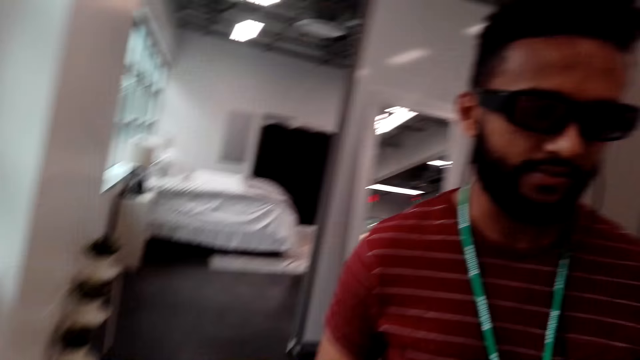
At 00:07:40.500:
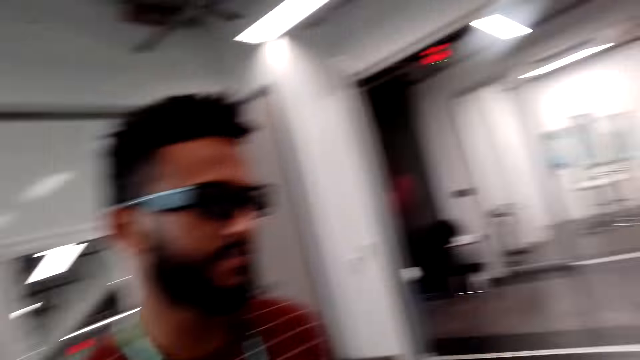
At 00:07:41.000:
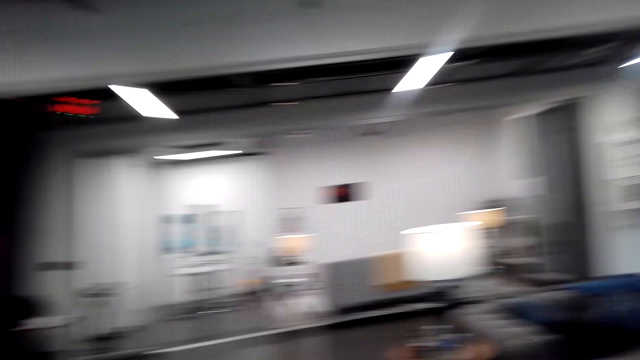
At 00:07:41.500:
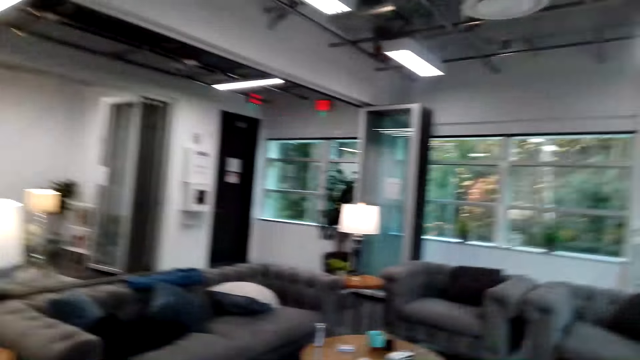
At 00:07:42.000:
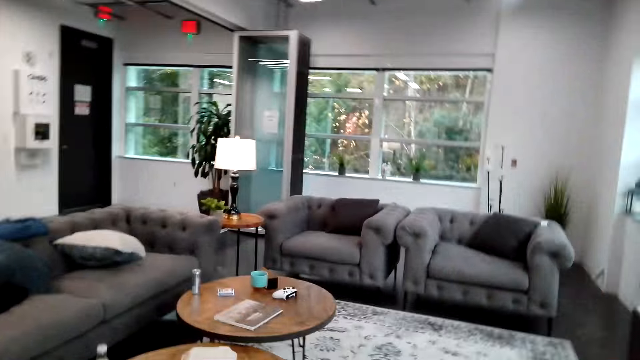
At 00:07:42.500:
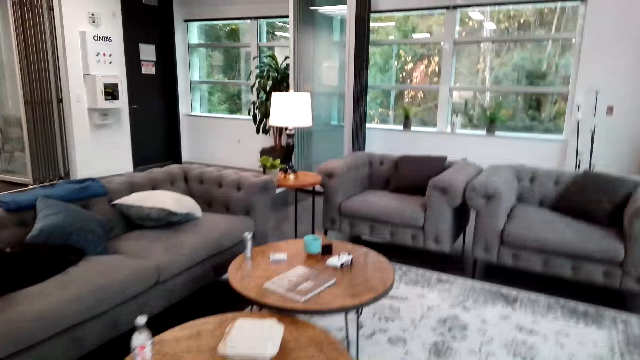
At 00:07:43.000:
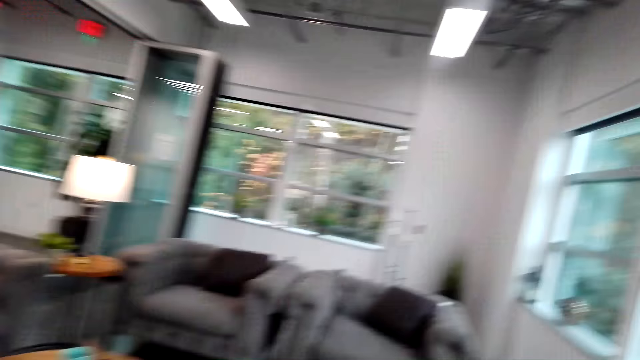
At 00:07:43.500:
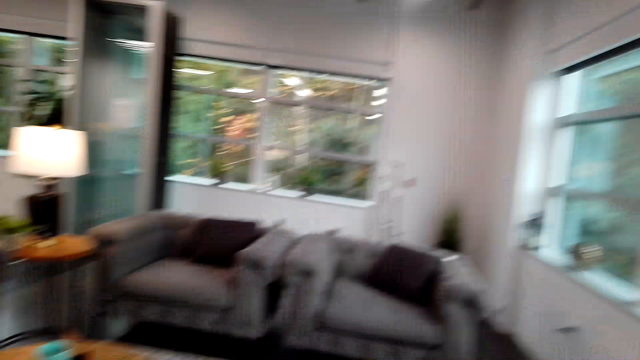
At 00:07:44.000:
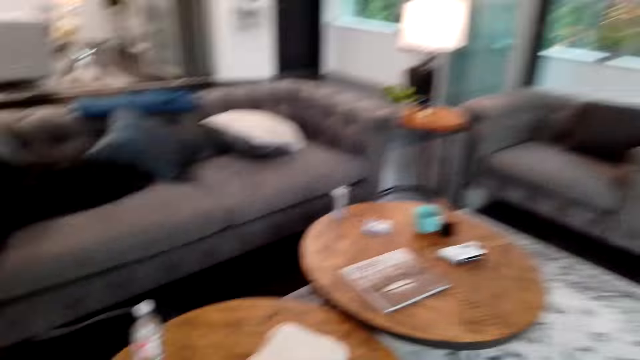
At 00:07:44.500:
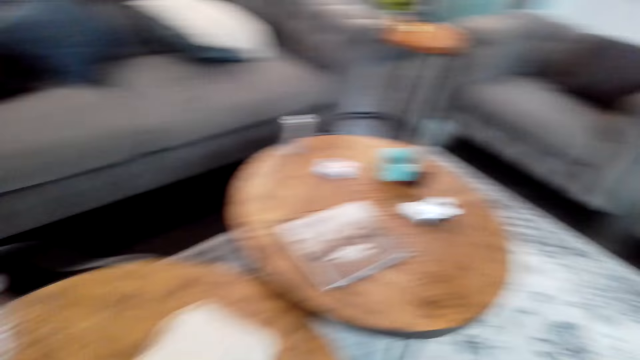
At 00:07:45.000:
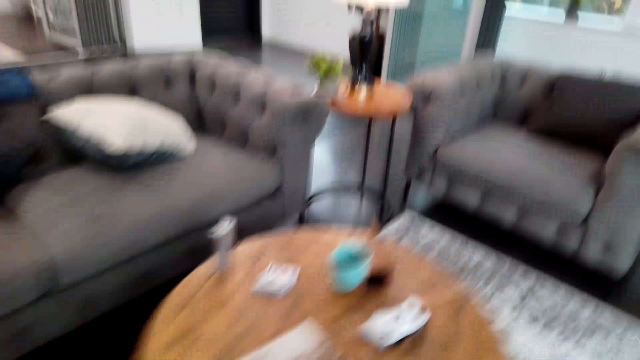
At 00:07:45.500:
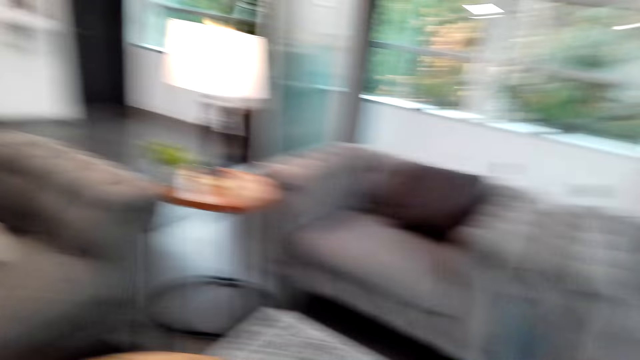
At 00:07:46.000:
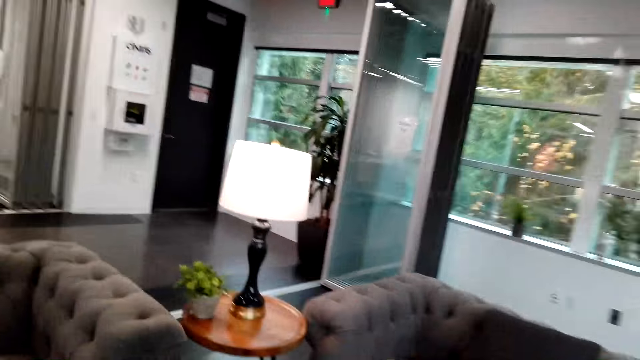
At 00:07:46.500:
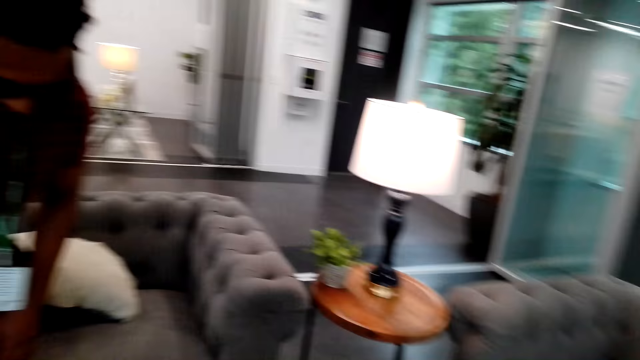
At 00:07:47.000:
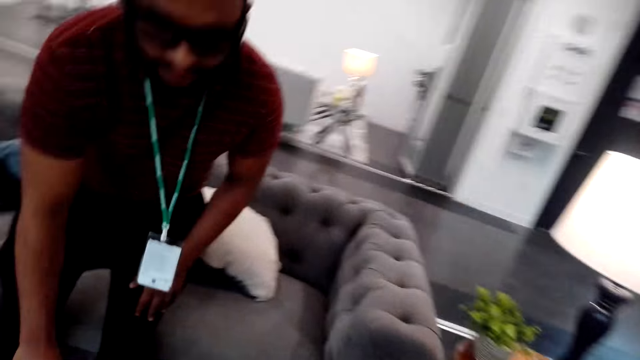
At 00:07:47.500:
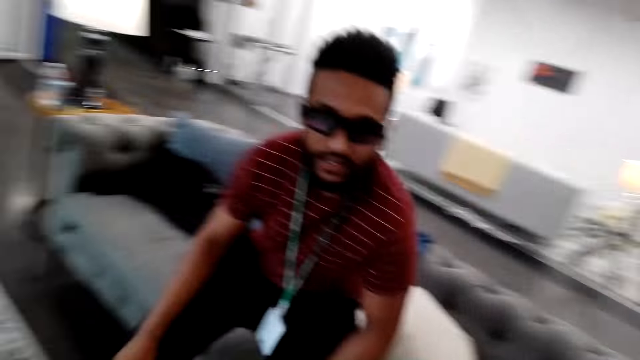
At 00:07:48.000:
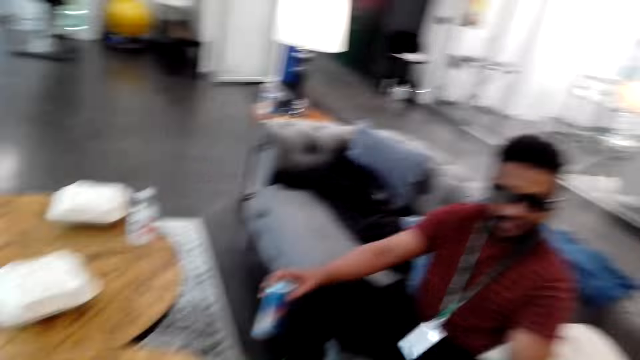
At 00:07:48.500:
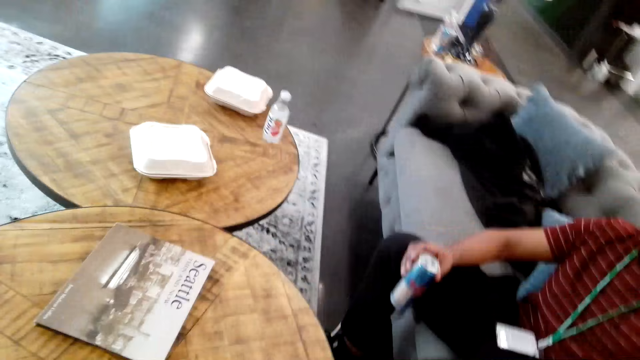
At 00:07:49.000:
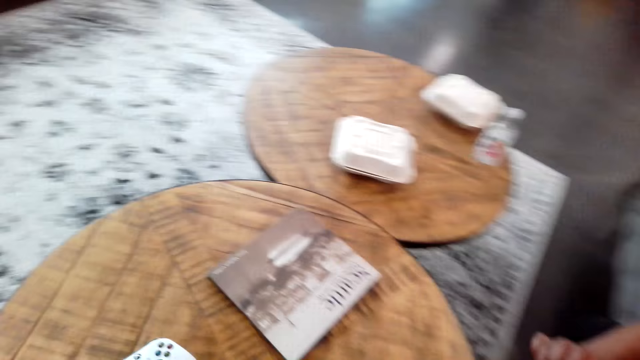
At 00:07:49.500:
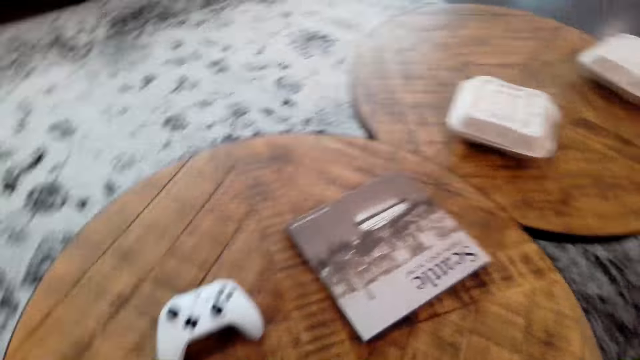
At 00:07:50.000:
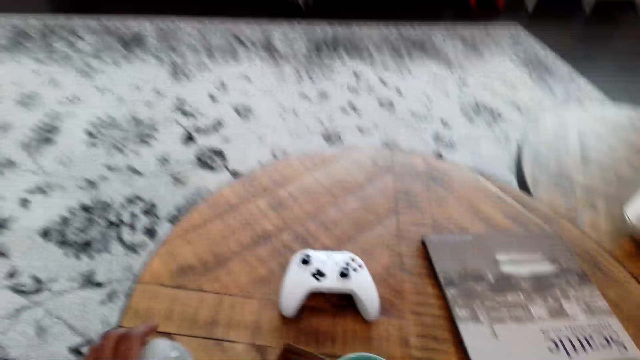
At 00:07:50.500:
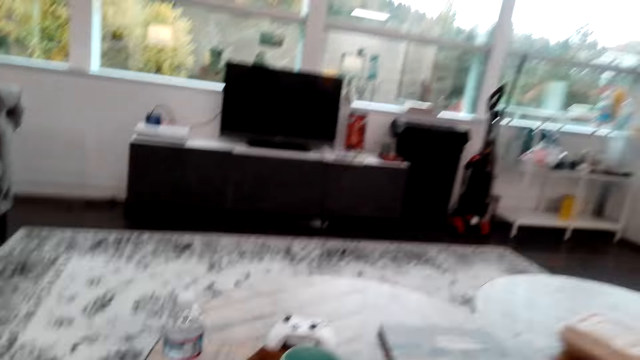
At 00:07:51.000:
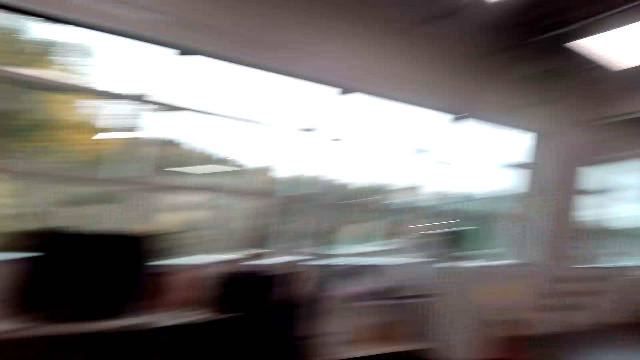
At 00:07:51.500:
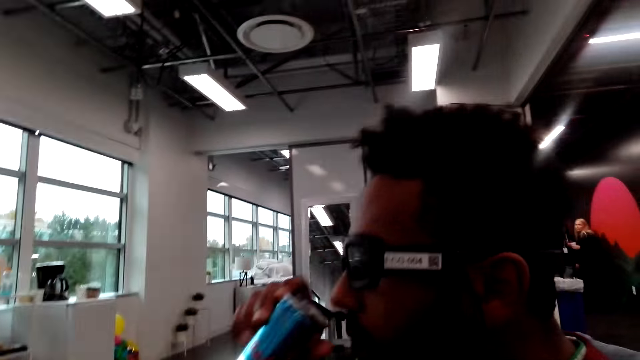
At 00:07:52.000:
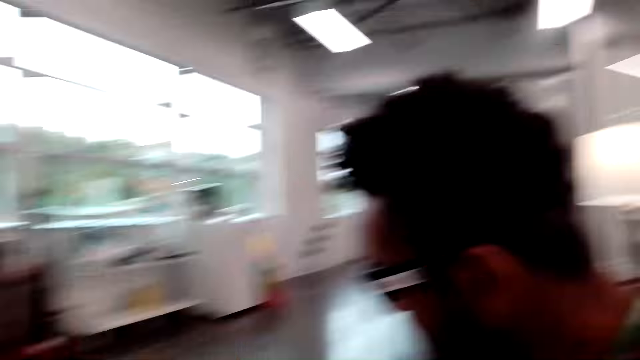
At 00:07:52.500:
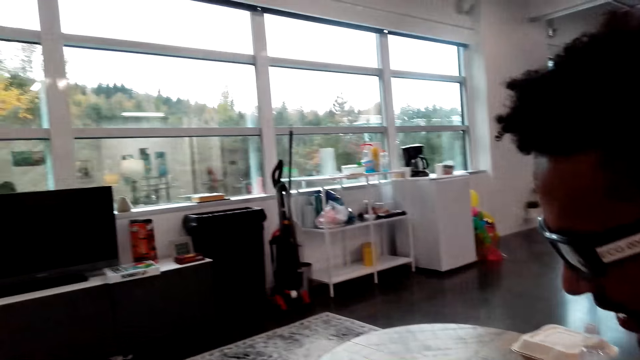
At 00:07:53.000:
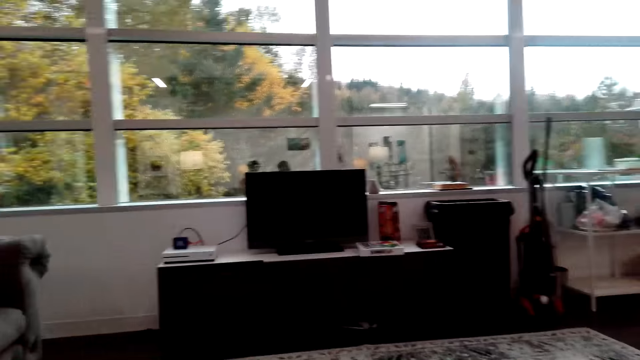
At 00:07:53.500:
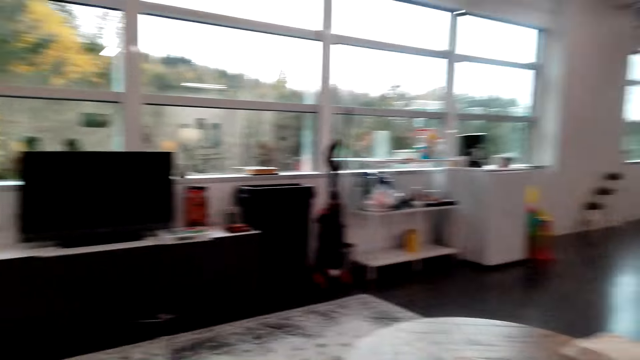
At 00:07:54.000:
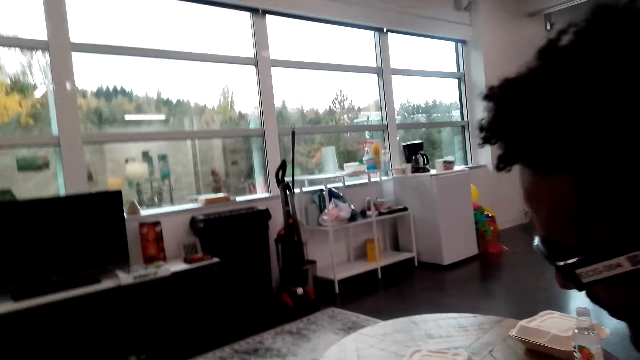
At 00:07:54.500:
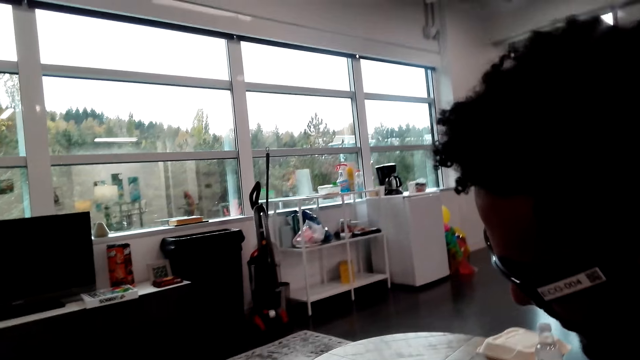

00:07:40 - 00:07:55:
The camera wearer dialogs with the man and walks in the house. They watch the background. They dialog with the man. The man sits. The camera wearer dialogs with the man. The man drinks something. The camera wearer dialogs with the man. The man puts the drink down.

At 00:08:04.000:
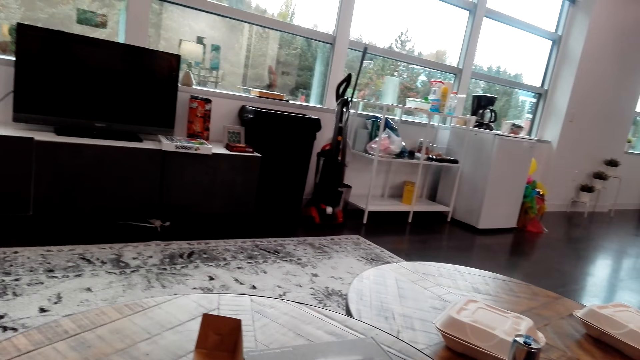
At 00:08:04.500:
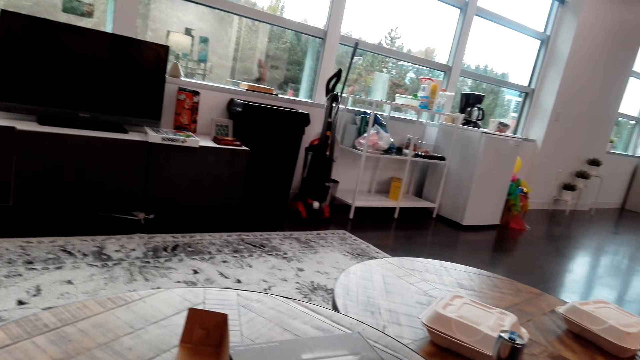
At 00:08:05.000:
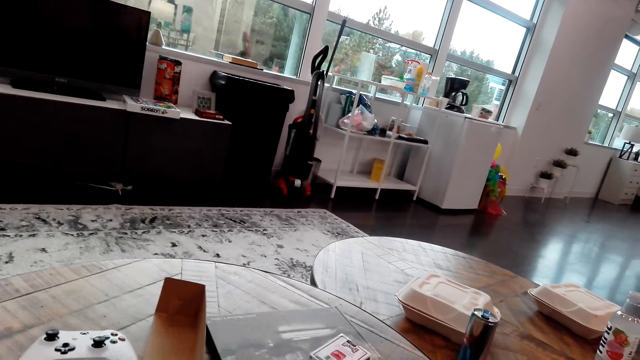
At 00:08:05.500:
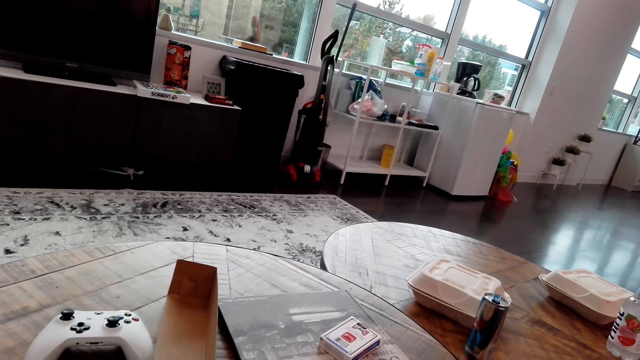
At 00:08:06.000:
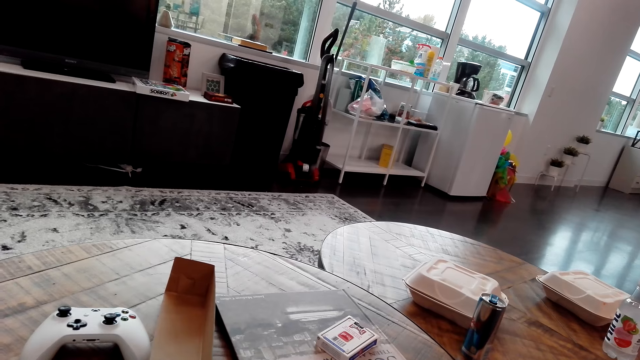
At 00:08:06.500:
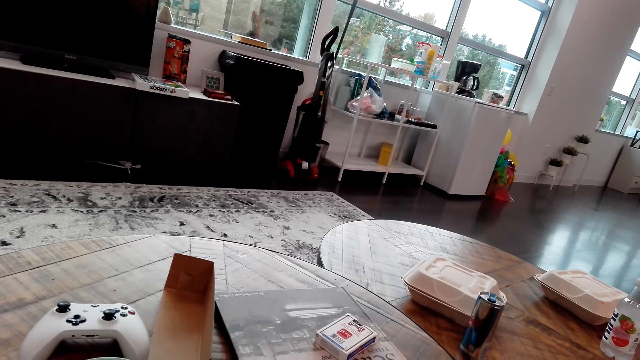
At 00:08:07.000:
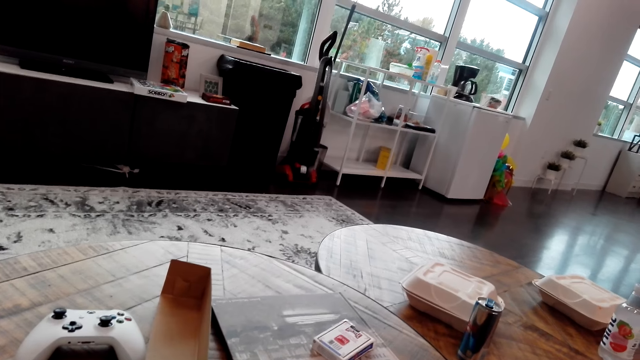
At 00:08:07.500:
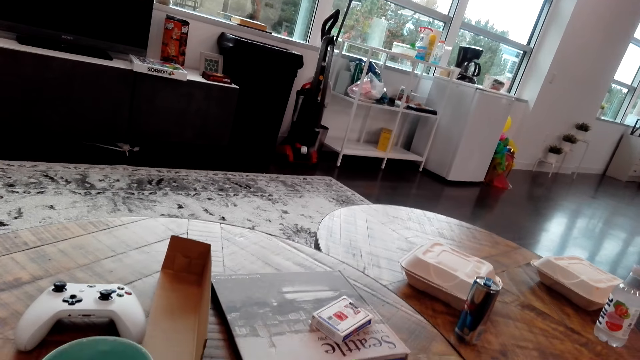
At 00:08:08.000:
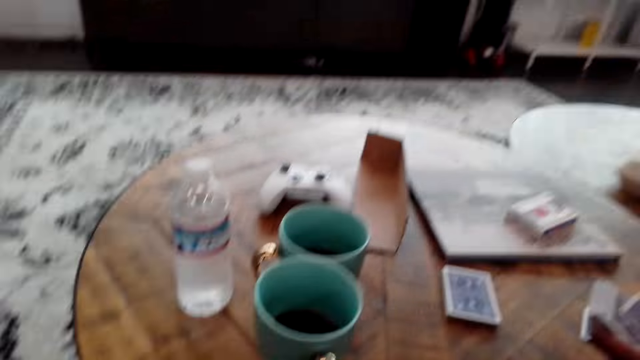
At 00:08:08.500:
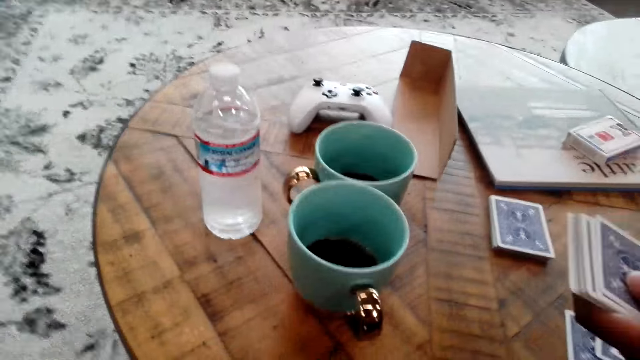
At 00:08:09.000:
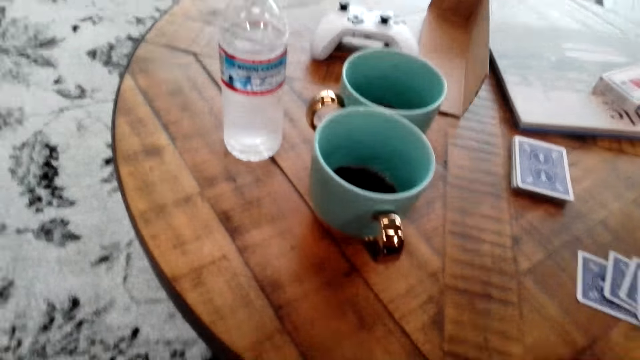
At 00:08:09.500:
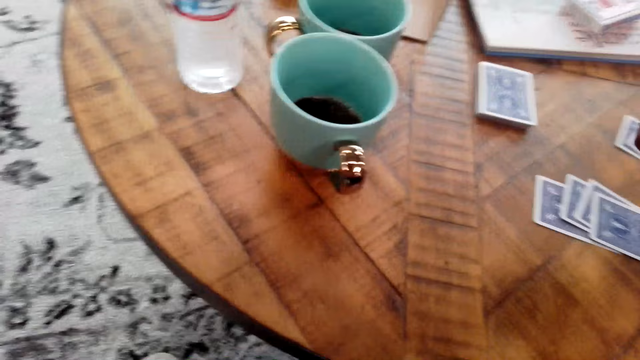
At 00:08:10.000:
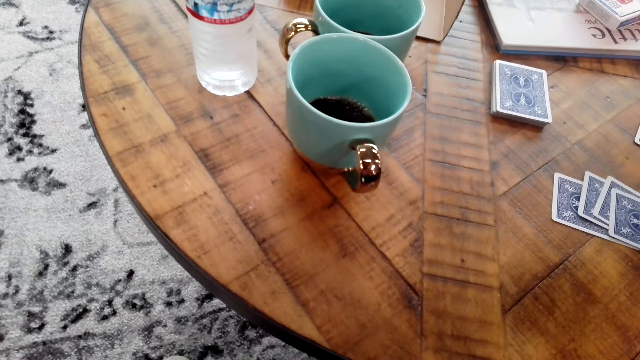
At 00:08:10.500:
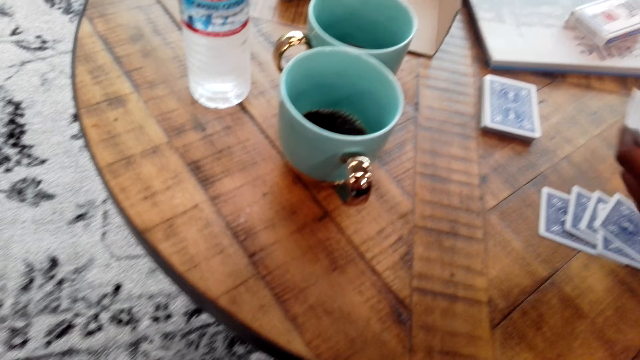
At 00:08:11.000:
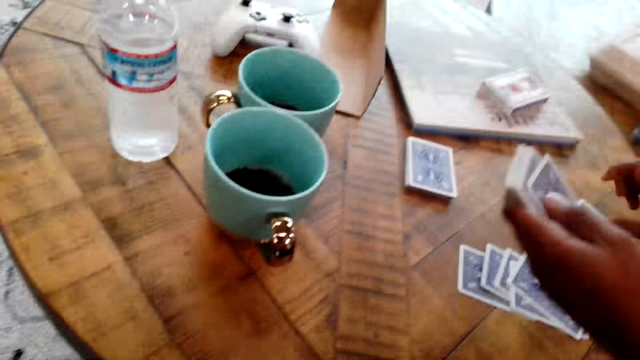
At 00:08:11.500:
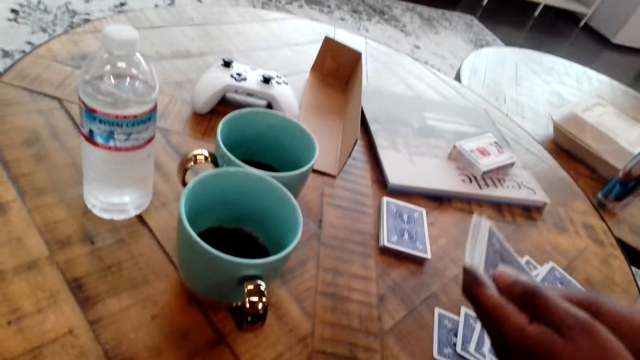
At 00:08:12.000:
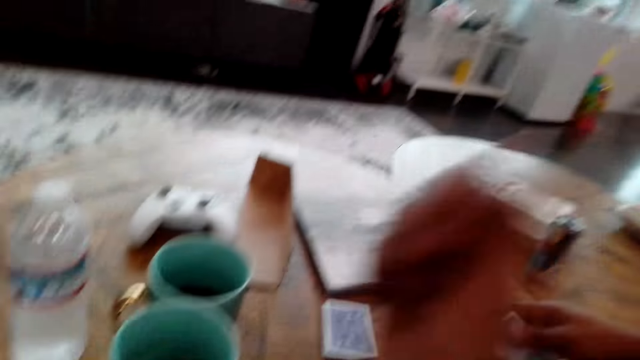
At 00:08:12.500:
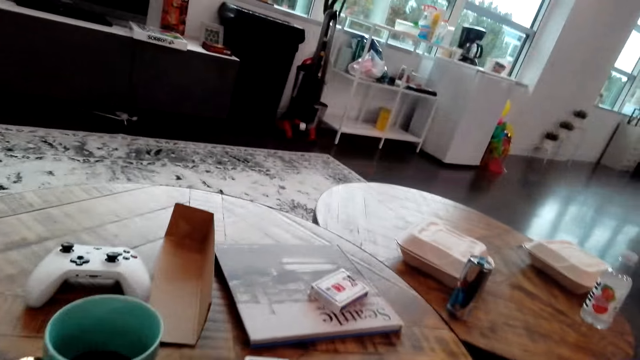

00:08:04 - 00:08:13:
The camera wearer dialogs with the man. The man places the cards on the table.
